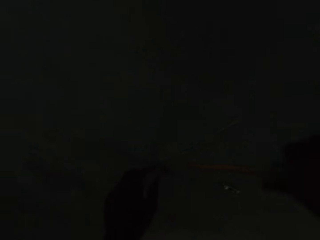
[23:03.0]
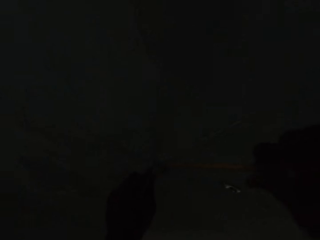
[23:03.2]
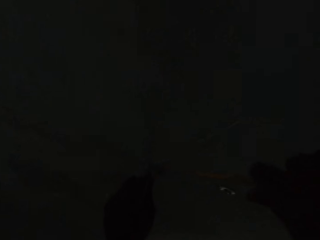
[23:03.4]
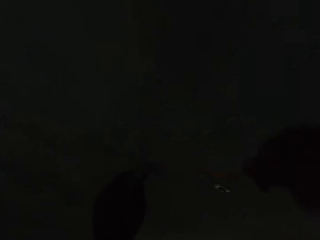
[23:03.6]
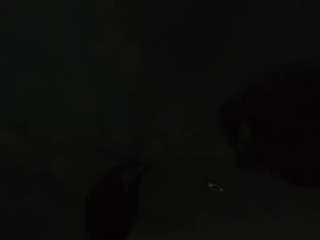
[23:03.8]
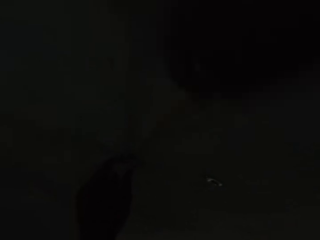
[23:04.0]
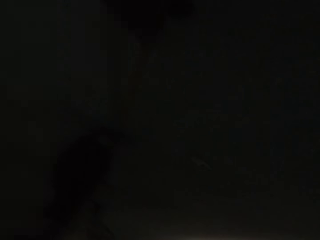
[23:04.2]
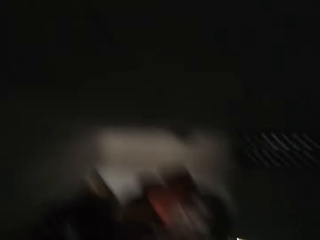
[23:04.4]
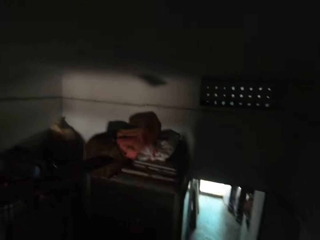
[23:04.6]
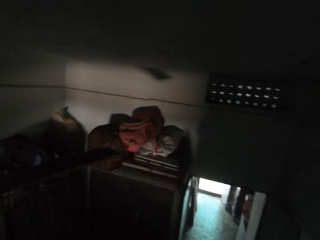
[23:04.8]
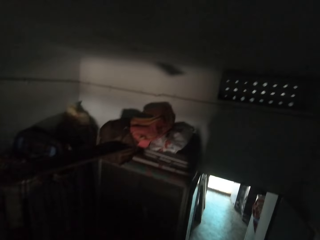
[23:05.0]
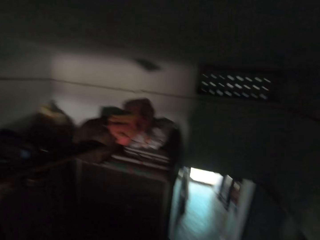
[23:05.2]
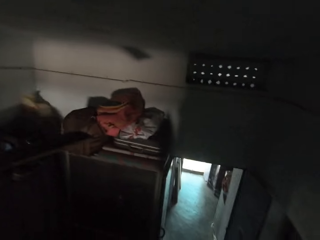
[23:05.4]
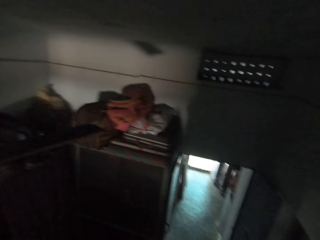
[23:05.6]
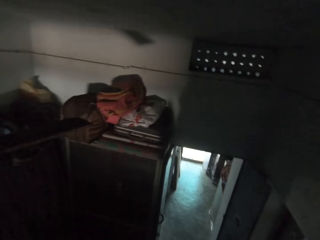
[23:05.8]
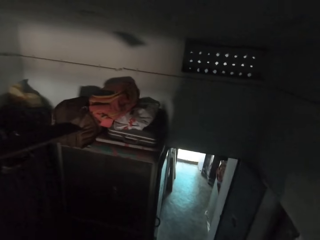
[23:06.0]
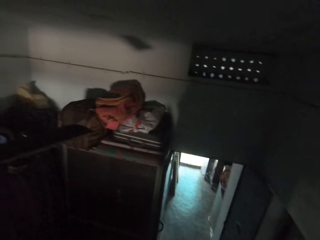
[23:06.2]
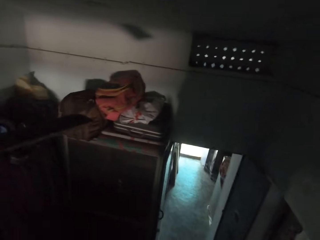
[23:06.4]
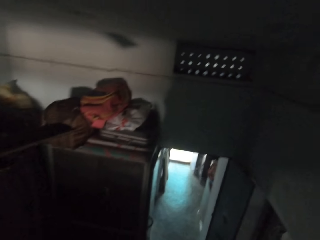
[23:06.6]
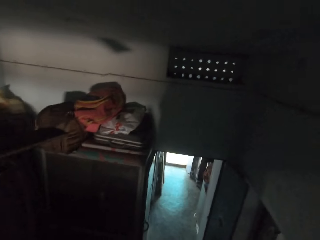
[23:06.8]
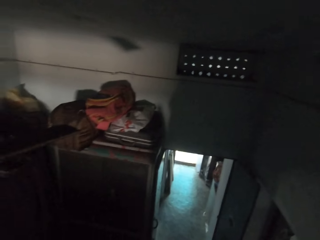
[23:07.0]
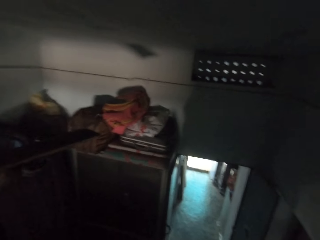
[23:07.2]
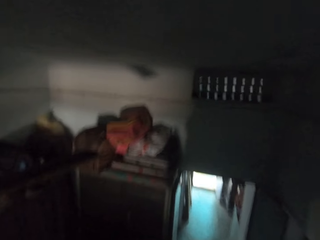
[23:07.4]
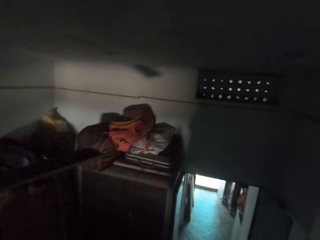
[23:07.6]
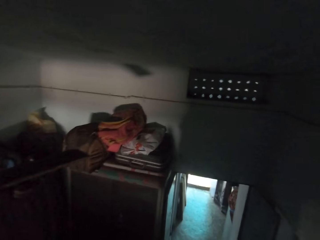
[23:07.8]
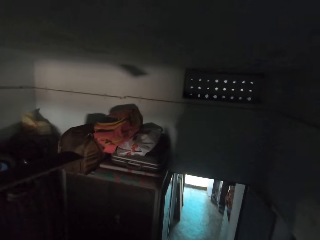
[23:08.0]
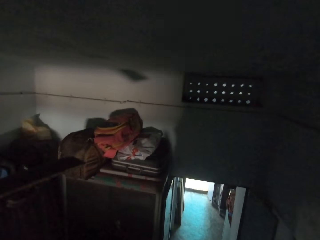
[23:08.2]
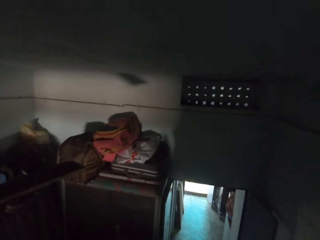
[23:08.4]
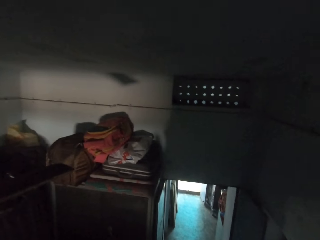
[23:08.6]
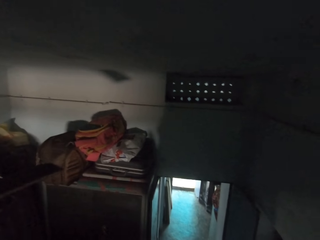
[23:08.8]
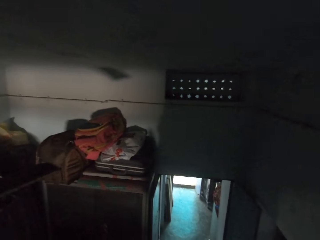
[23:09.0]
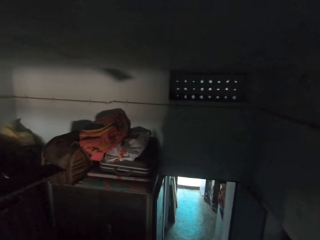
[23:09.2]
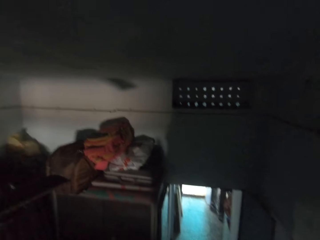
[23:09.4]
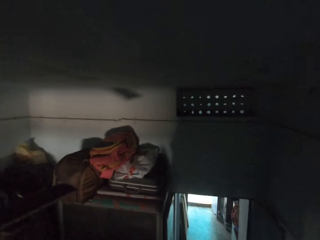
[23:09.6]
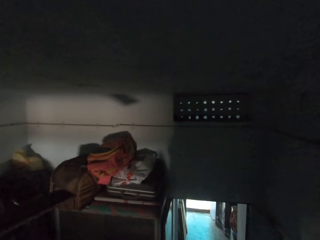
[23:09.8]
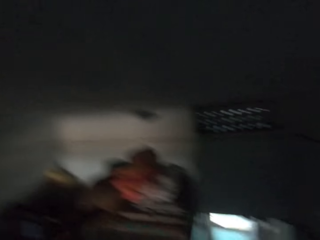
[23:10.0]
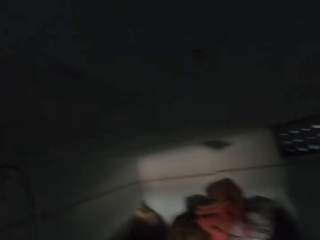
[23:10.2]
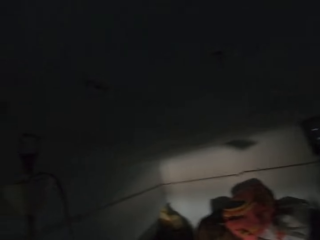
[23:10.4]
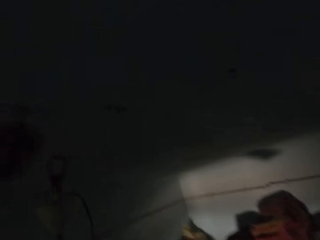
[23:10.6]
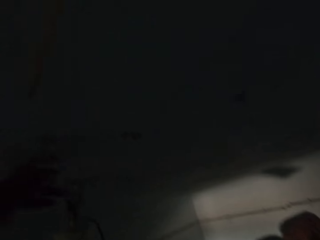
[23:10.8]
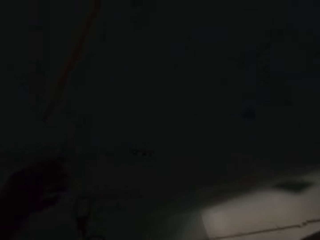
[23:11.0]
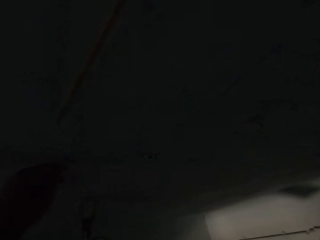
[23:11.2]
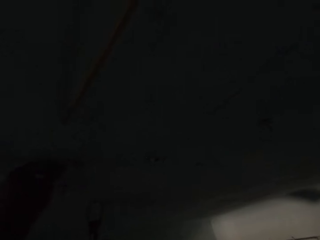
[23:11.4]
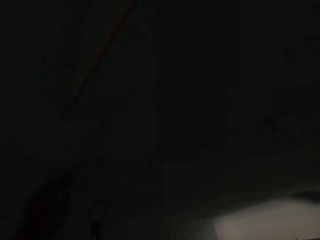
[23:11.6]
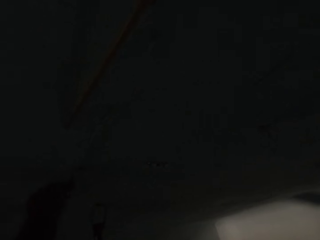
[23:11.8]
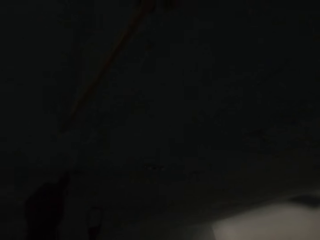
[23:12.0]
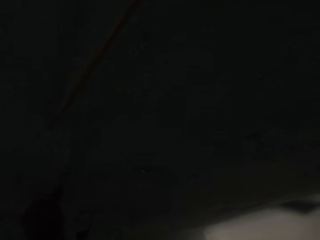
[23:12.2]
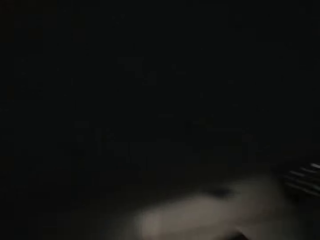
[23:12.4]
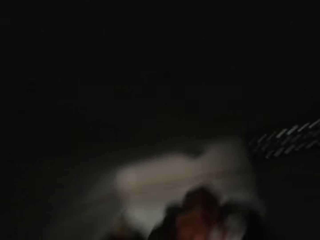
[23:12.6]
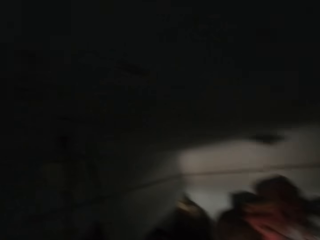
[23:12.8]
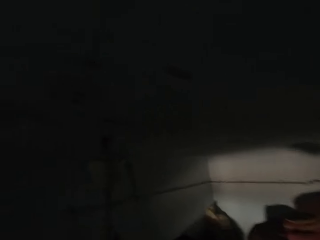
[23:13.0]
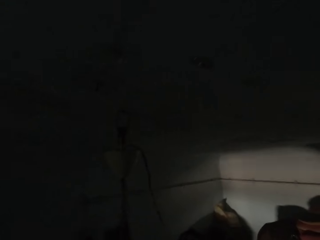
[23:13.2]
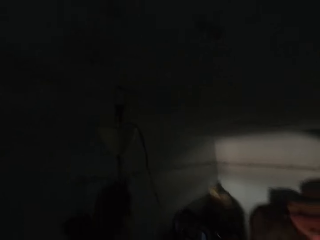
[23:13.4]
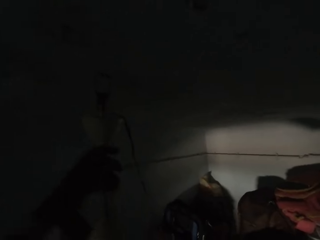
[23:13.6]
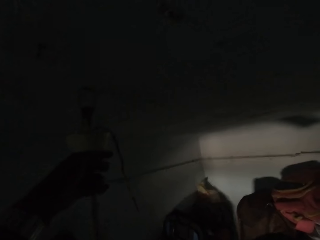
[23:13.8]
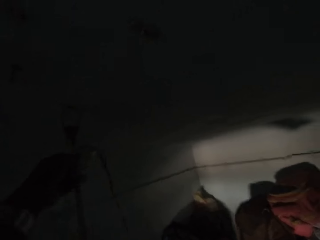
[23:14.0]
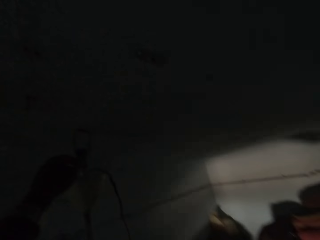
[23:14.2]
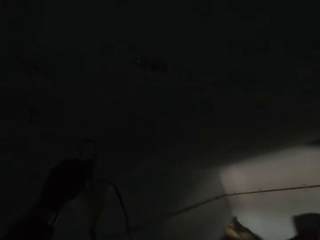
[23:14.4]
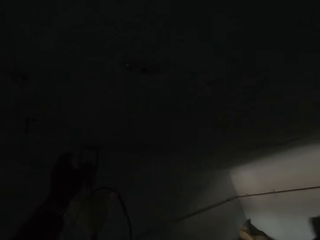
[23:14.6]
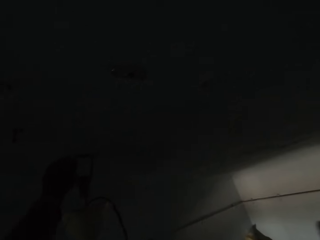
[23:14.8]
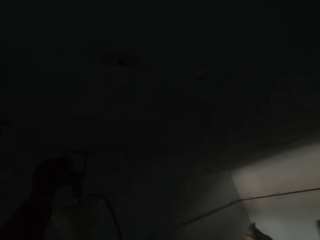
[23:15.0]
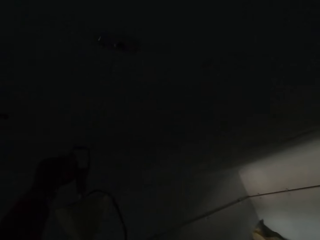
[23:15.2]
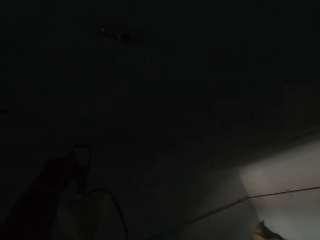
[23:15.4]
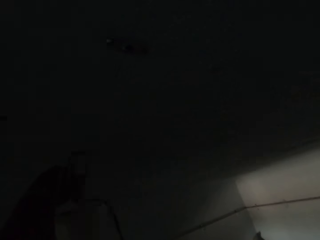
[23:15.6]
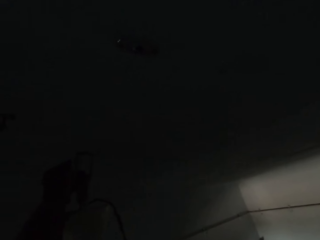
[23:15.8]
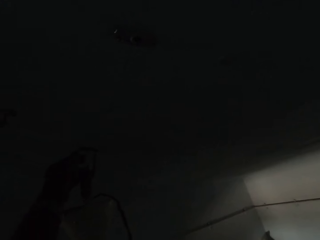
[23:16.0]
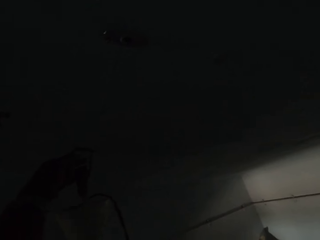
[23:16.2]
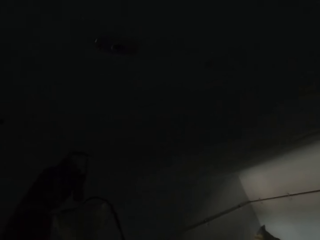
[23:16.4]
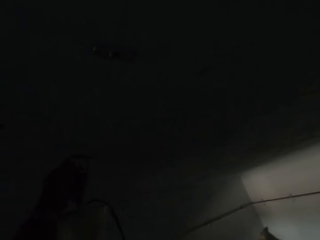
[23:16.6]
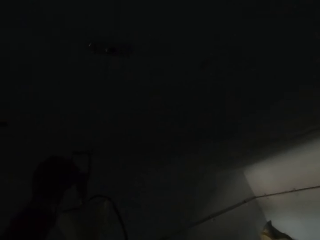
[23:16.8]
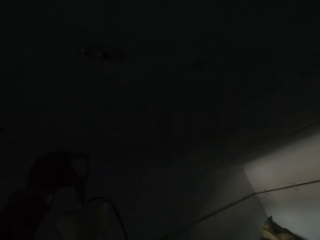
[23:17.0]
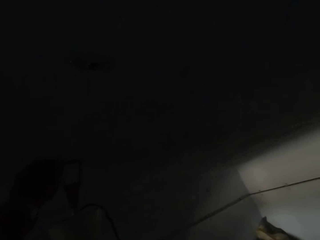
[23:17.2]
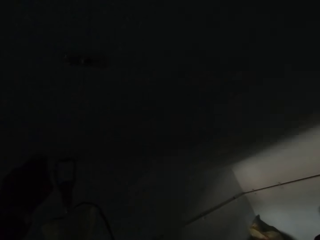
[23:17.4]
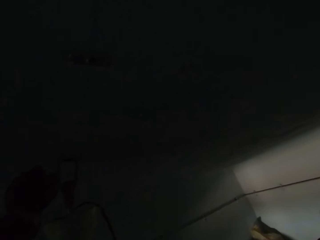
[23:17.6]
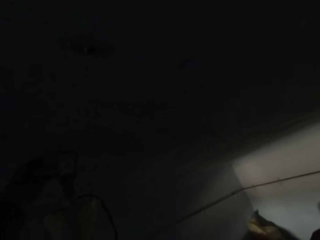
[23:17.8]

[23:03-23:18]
The camera wearer adjusts the ceiling capacitor with the screwdriver in his right hand. He fixes a bulb holder. He looks around. He fixes the bulb holder. He detaches a connecting wire from the ceiling fan with his left hand.

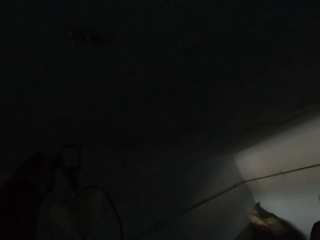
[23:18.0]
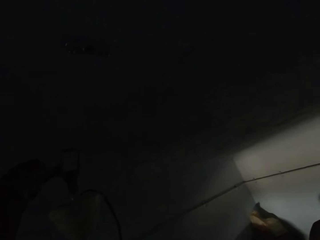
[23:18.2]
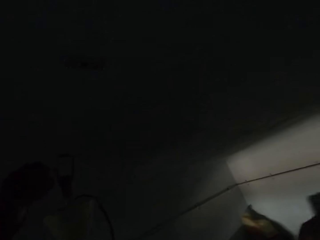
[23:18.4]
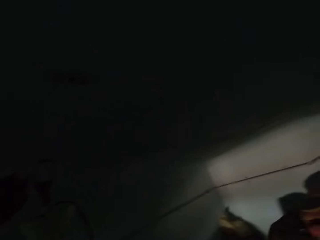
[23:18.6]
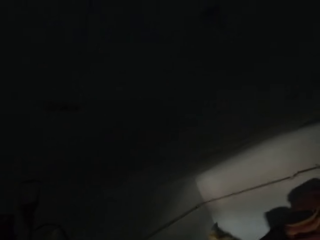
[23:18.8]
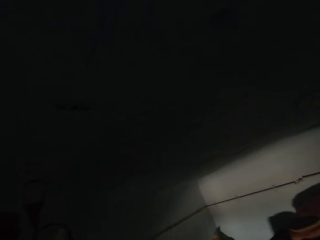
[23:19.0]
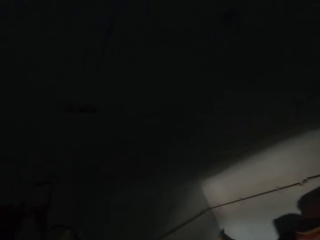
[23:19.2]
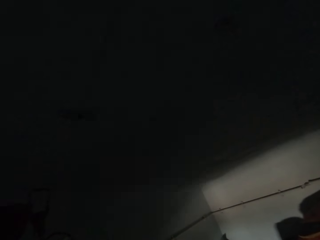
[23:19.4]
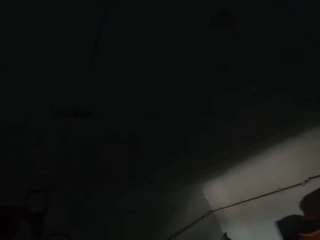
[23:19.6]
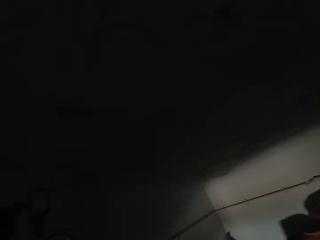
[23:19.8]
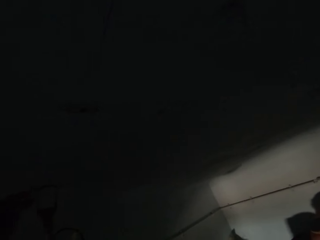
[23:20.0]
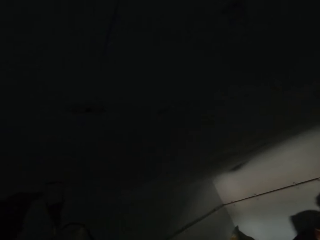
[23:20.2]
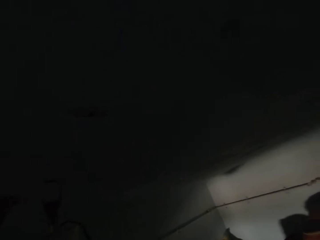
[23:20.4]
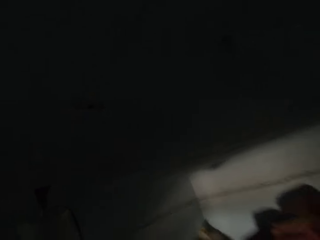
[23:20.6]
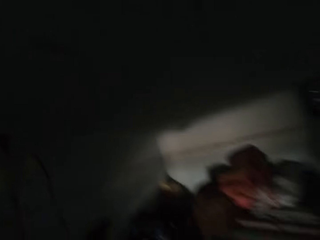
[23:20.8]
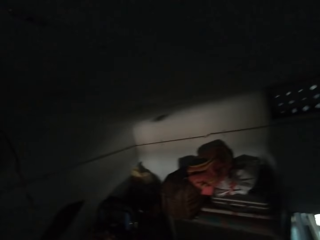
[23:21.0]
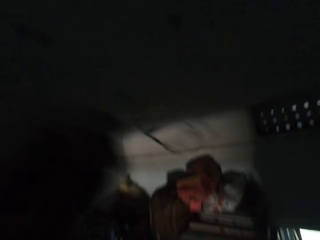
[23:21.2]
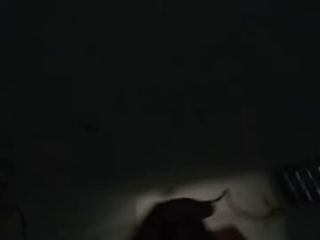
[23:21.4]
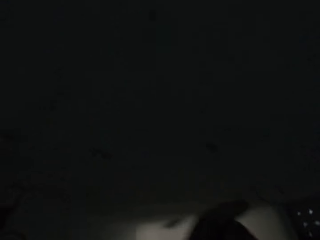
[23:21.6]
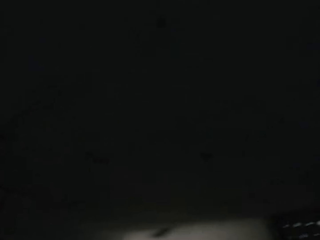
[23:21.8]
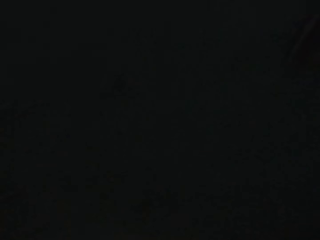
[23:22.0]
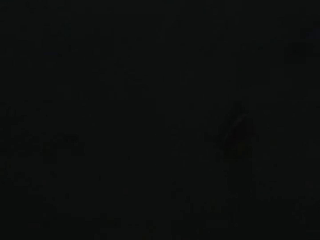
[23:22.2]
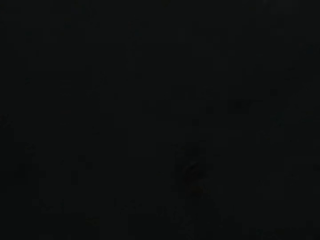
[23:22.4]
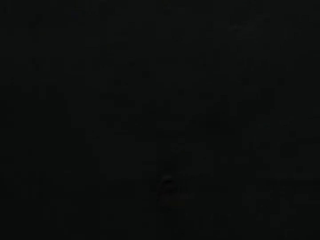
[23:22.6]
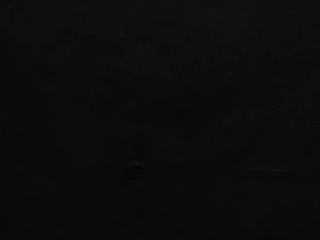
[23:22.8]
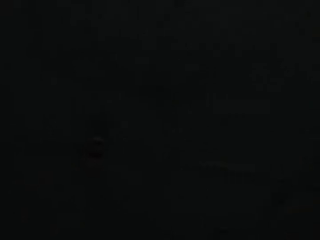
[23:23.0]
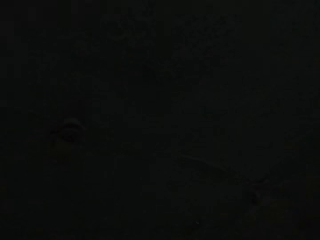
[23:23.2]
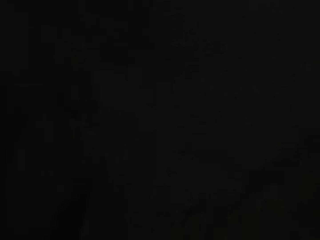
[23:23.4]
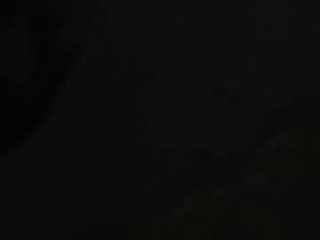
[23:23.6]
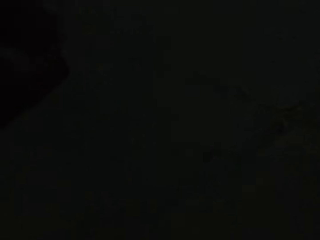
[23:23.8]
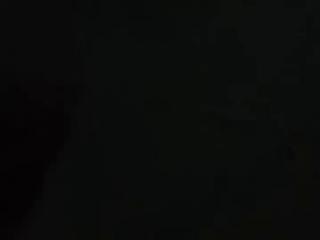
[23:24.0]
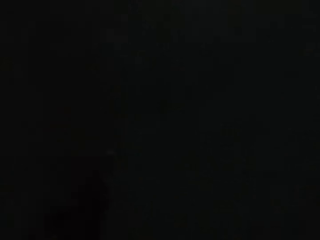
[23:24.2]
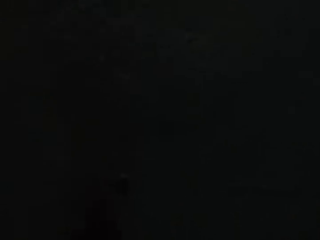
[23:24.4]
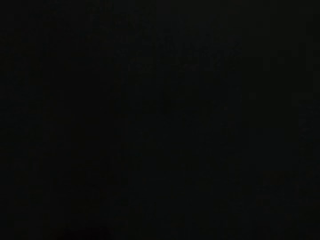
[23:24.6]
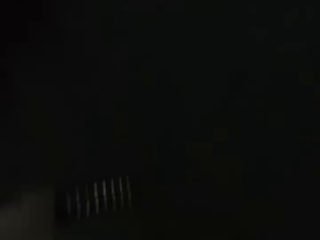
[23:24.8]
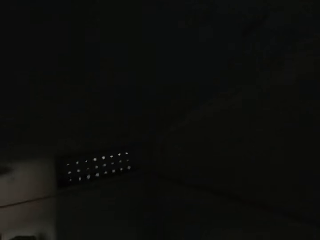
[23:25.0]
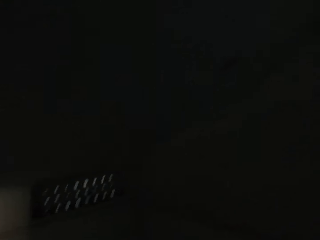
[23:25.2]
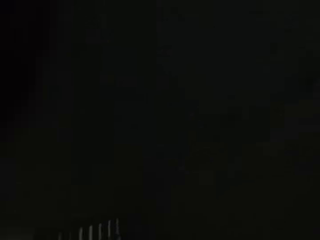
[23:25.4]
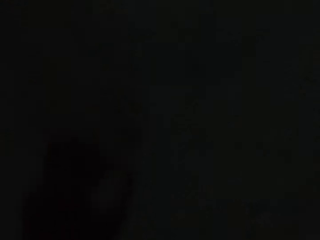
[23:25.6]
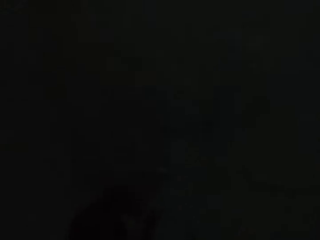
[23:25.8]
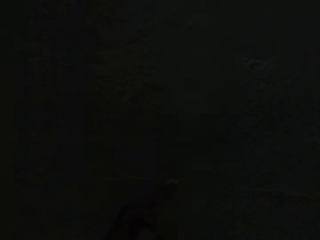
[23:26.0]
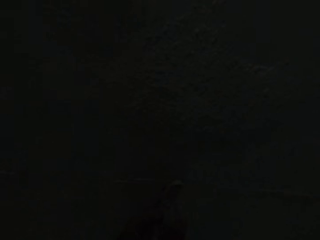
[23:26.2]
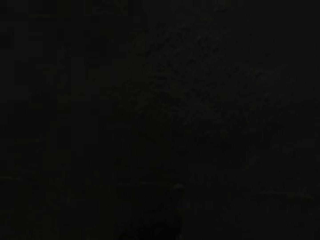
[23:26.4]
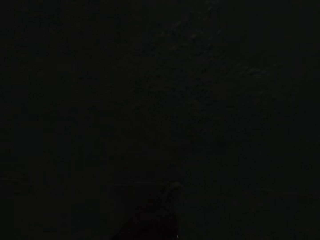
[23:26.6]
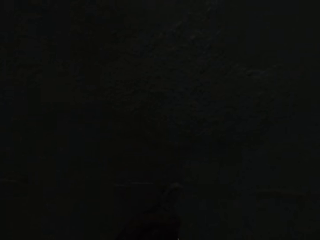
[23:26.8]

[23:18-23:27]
The camera wearer moves a cable.
